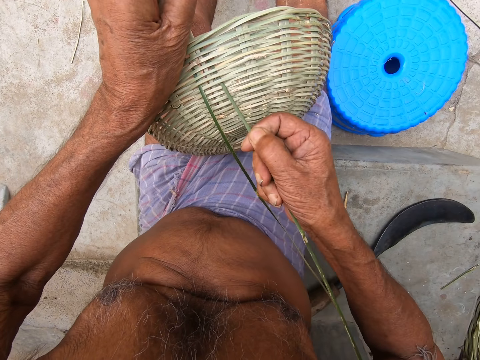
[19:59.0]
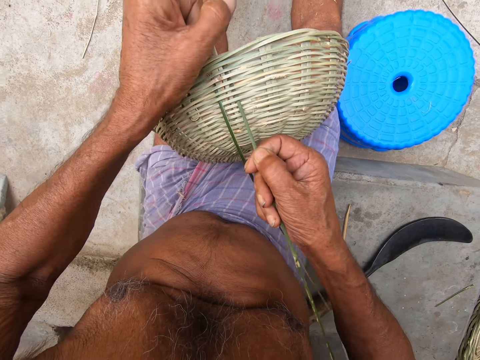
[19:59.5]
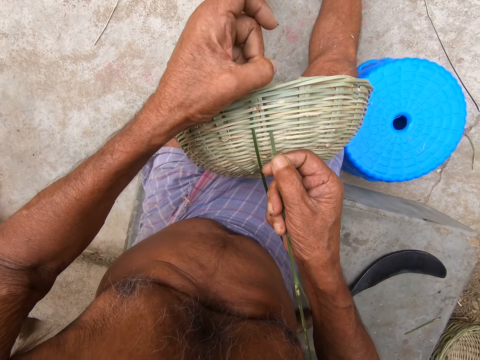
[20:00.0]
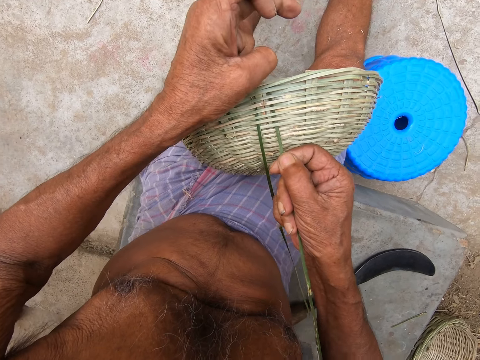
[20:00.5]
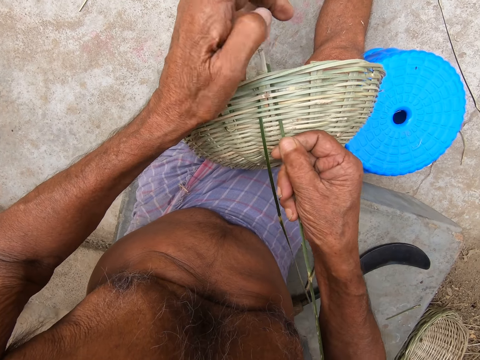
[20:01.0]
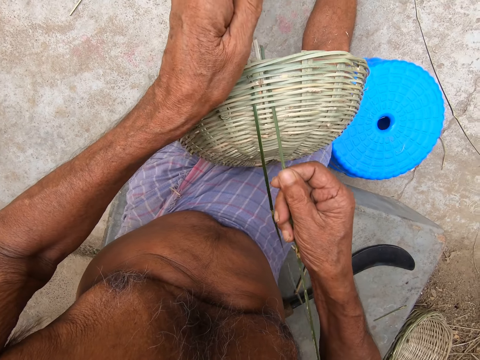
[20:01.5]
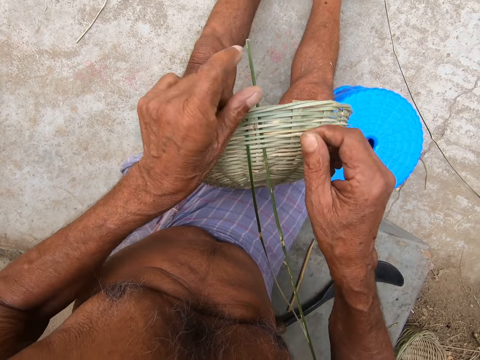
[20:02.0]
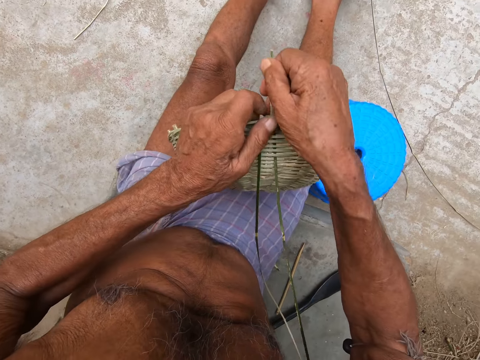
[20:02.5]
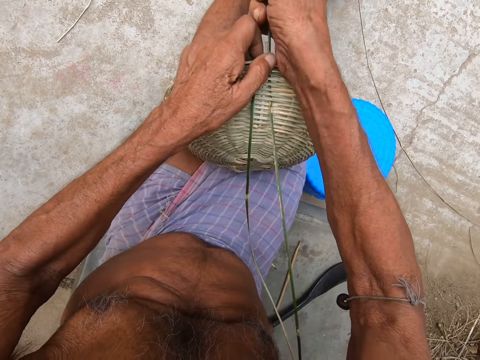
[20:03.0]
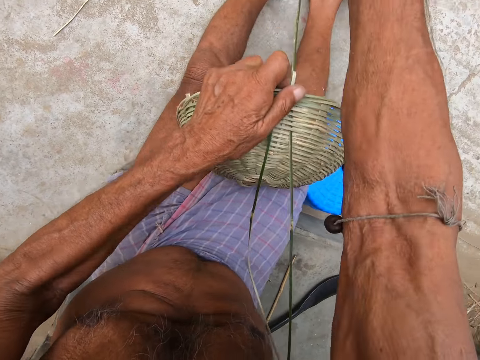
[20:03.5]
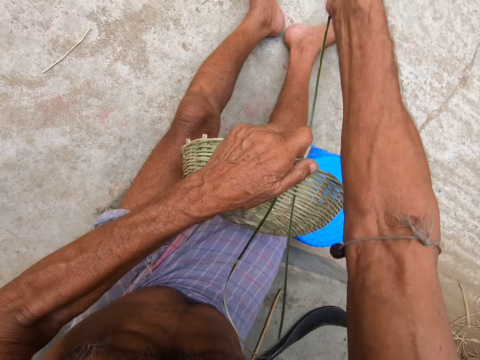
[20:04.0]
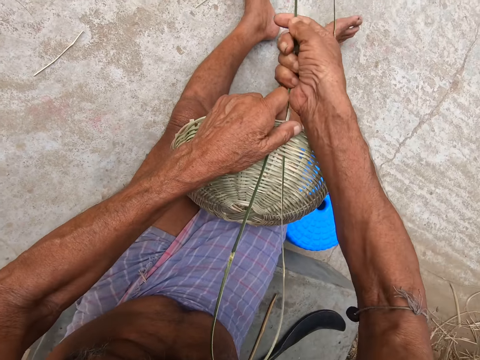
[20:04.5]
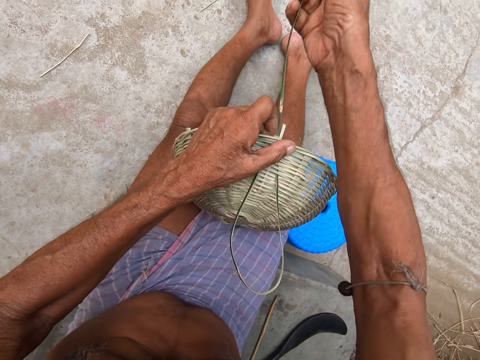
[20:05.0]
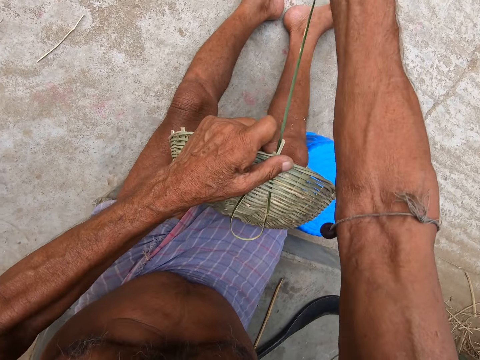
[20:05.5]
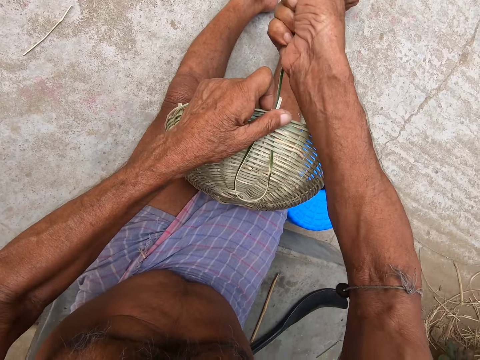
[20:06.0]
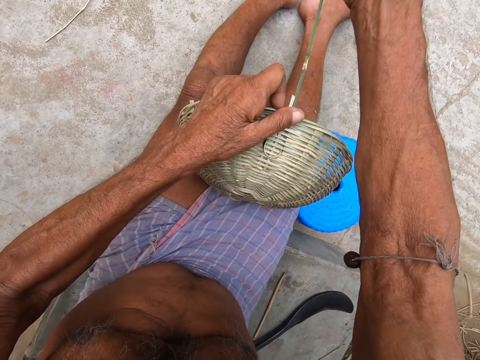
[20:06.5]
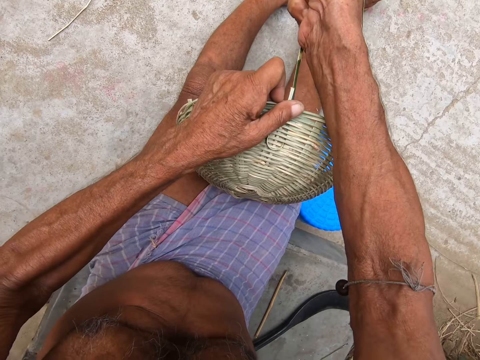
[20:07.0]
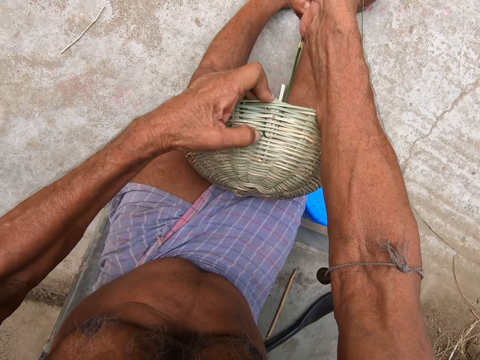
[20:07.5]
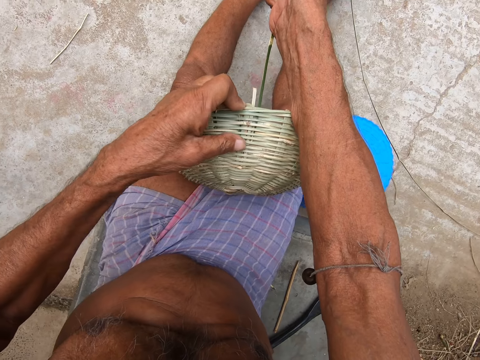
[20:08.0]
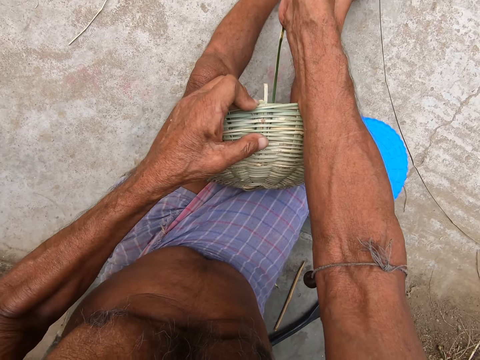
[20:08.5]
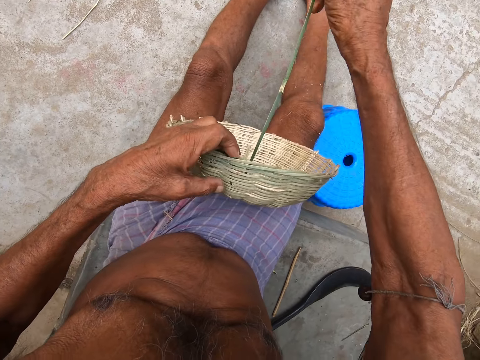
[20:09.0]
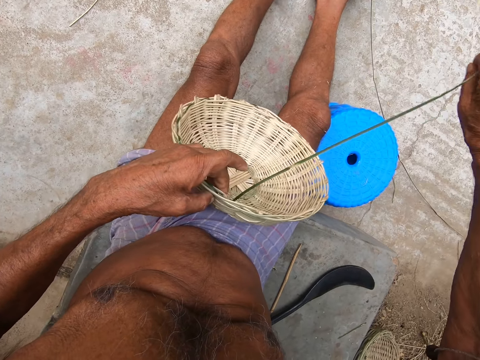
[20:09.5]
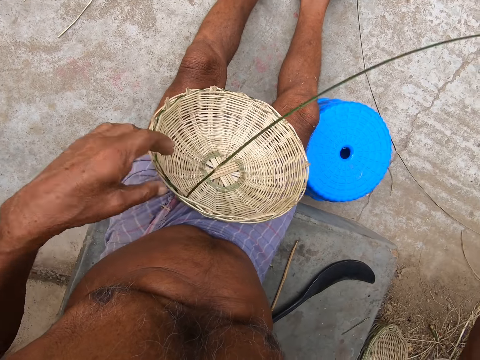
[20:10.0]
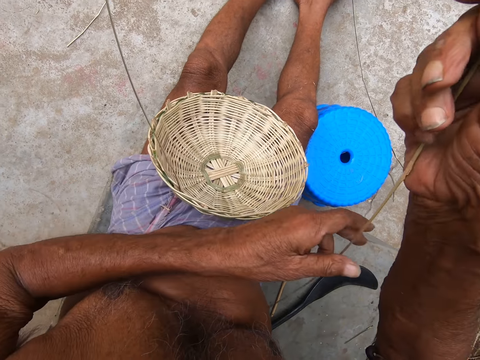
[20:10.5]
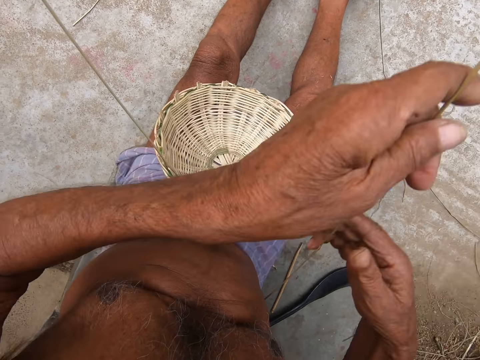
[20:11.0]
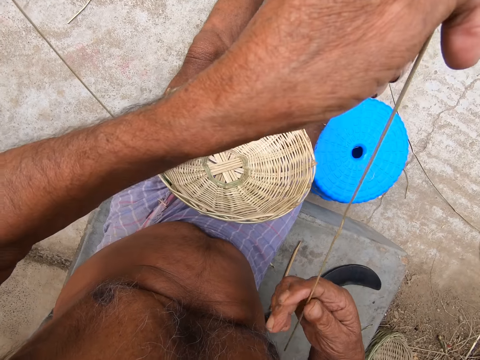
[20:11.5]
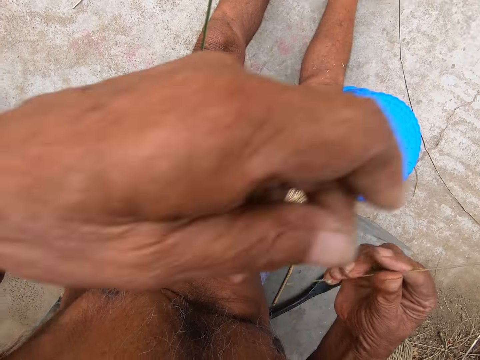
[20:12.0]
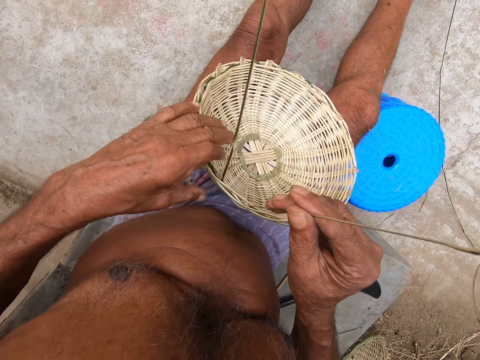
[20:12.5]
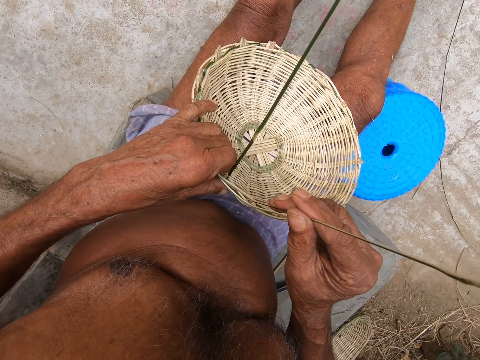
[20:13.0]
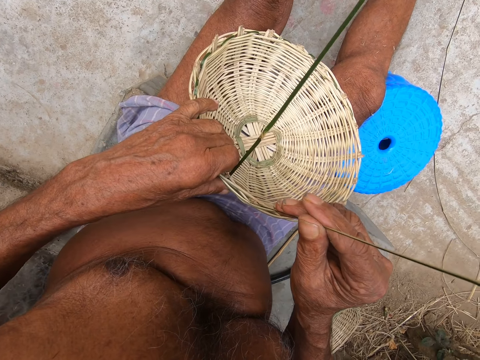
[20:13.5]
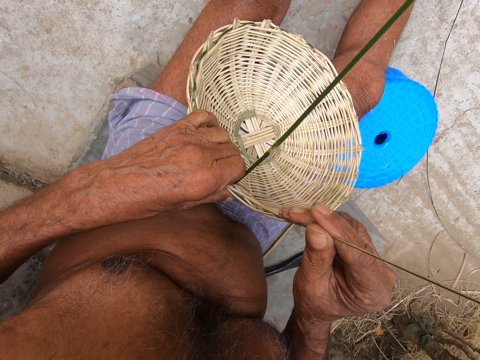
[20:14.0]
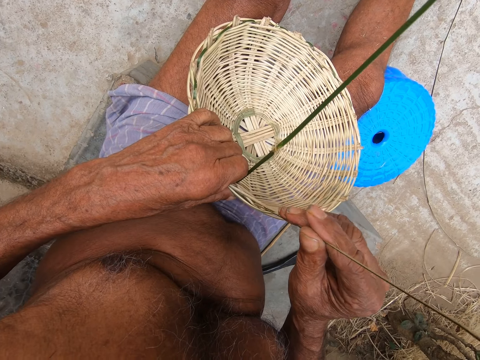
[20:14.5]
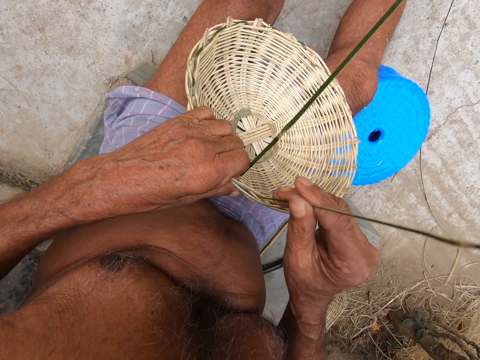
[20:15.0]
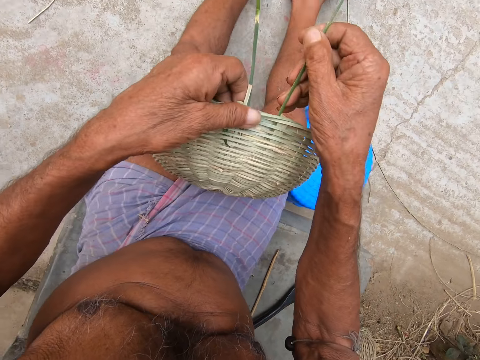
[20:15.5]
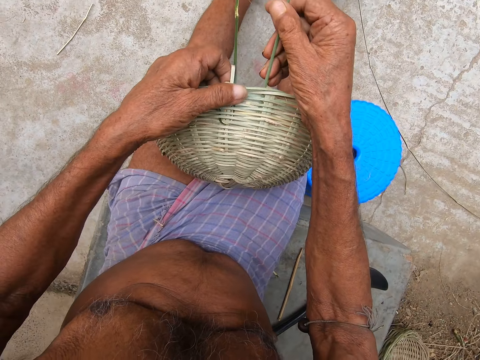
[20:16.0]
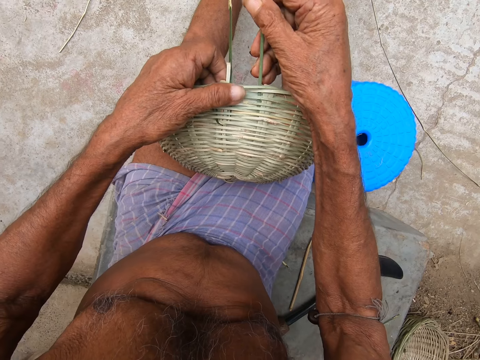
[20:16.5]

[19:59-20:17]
The camera wearer weaves the basket. He pulls the bamboo fiber. He holds the bamboo fiber. He pulls the bamboo strips with both hands. He holds the basket with his left hand. He weaves the basket with the bamboo strip in his right hand.

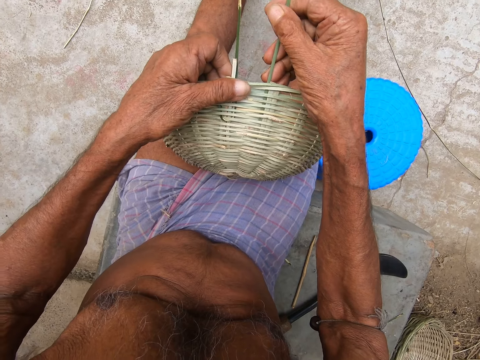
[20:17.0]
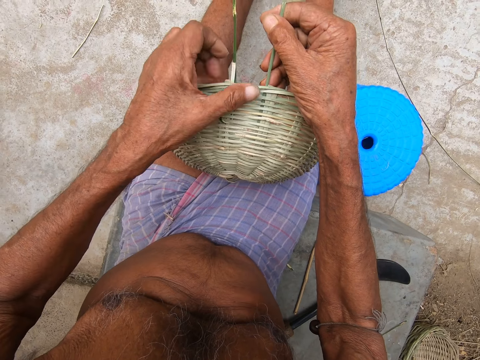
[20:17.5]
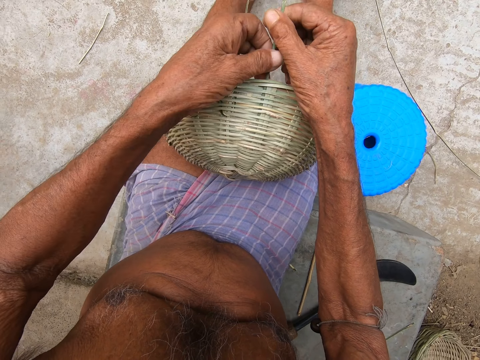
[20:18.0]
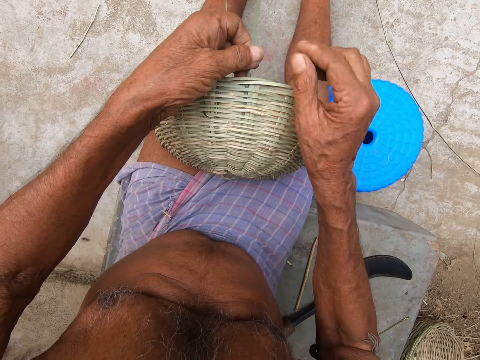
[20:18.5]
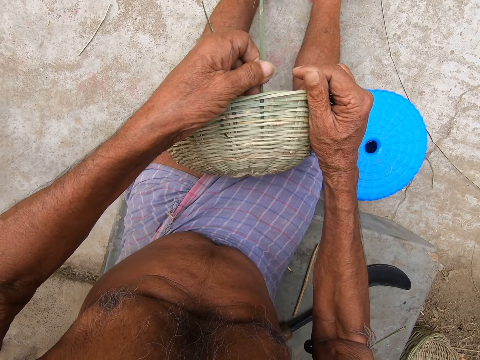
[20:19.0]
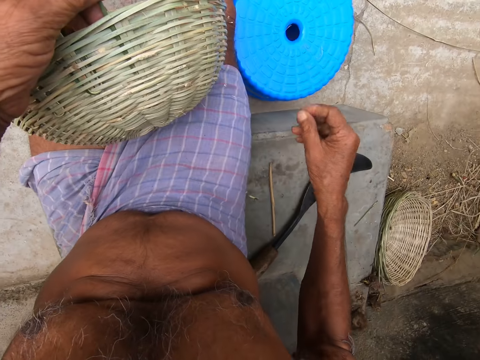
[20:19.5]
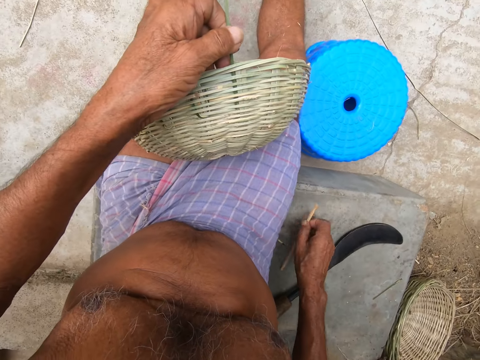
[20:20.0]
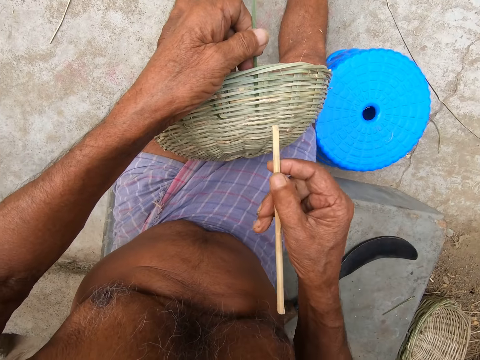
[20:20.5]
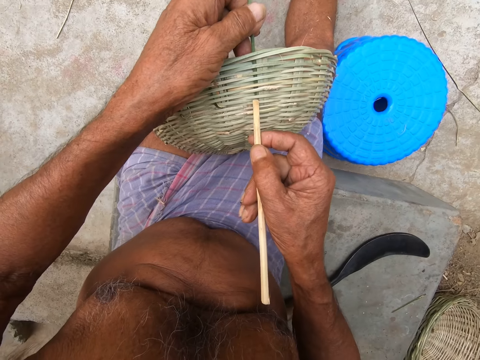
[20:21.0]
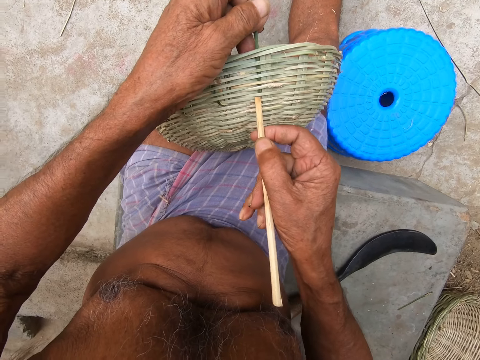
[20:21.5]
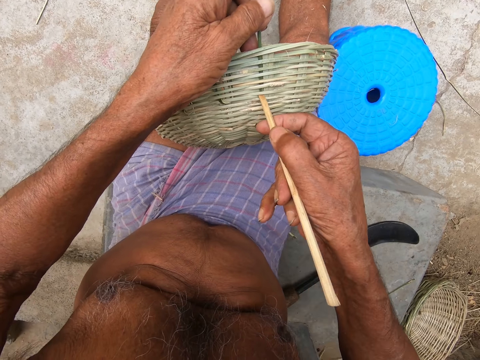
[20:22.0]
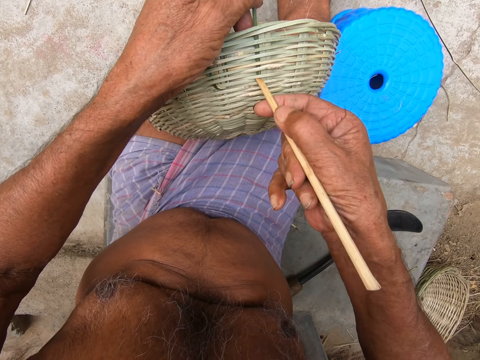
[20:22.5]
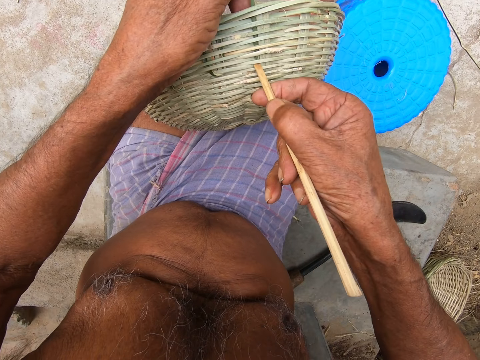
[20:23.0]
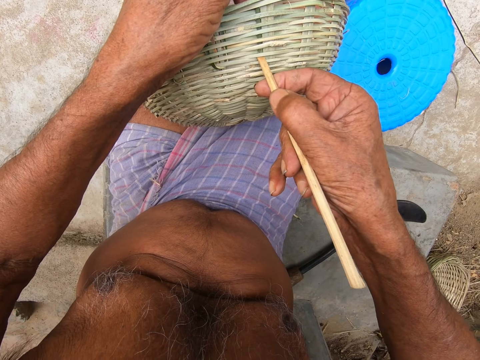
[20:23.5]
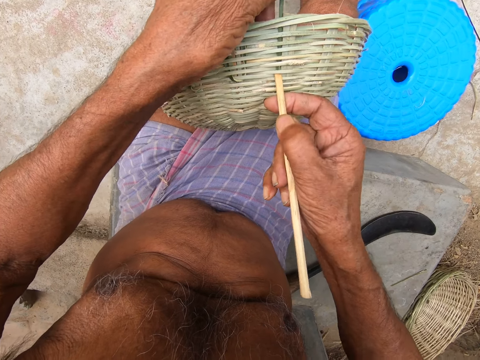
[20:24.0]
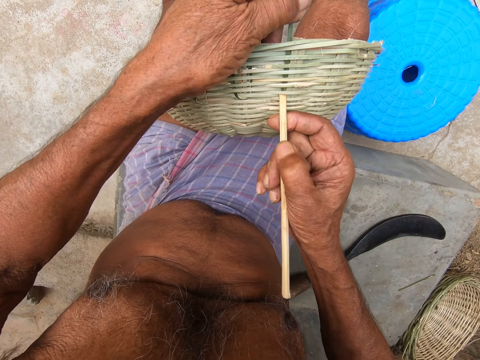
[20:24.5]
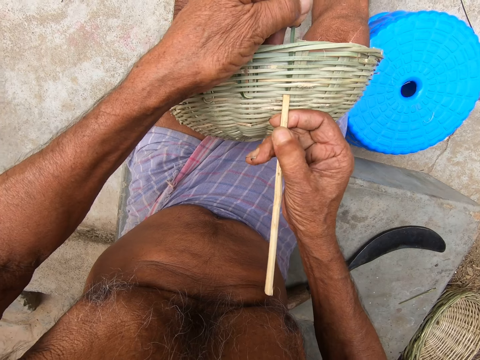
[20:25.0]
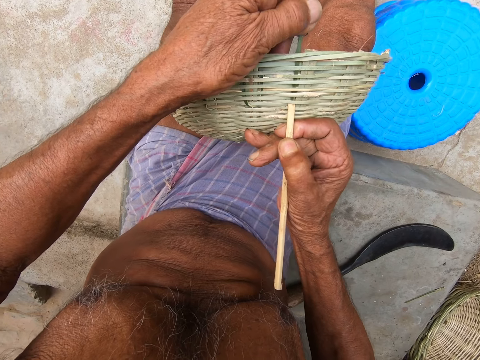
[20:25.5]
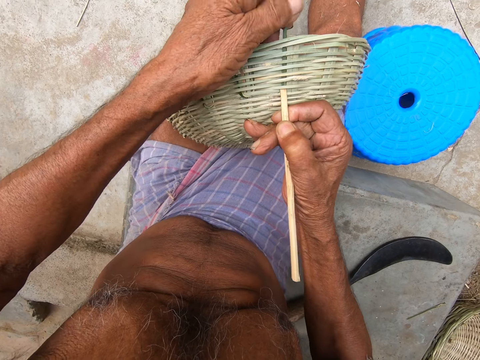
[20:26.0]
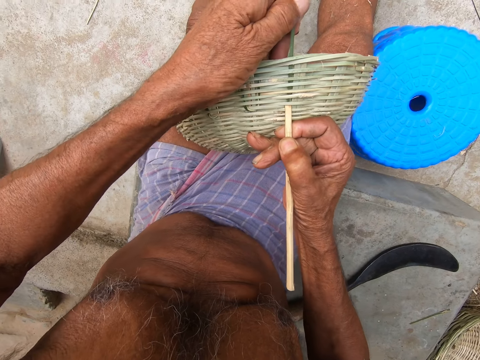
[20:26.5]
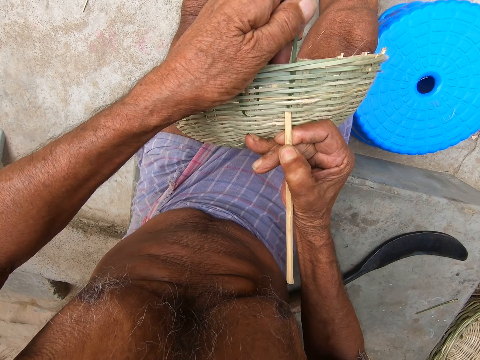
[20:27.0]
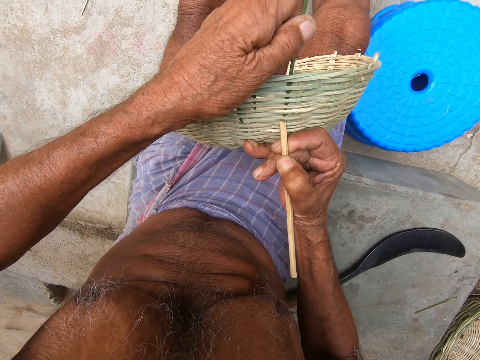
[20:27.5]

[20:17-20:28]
The camera wearer holds the bamboo strip in the basket with his left hand. He holds the basket with his right hand. He picks up the stick from the floor with his right hand. He adjusts the bamboo strips in the basket with the stick in his right hand. He presses the stick on the basket.
